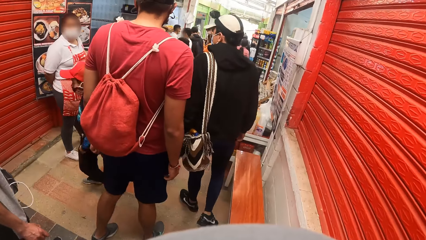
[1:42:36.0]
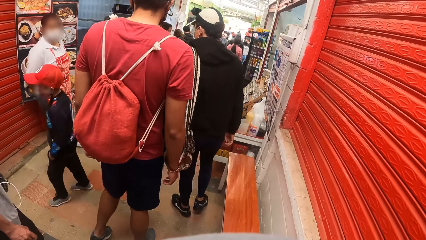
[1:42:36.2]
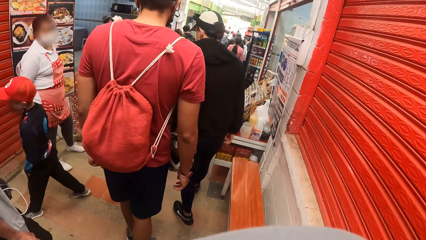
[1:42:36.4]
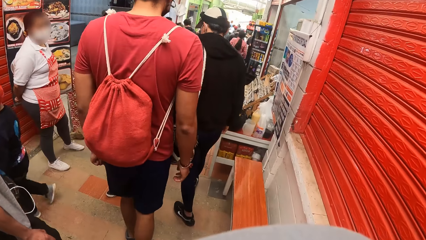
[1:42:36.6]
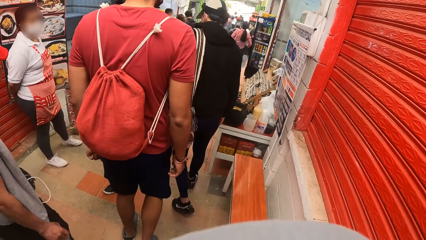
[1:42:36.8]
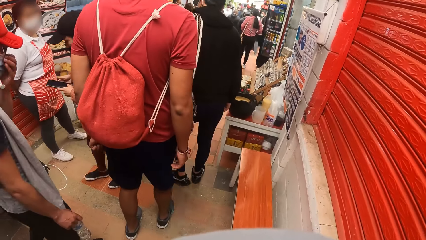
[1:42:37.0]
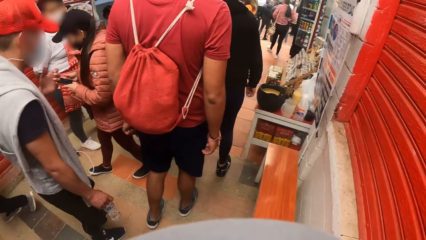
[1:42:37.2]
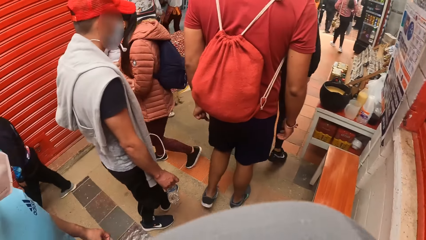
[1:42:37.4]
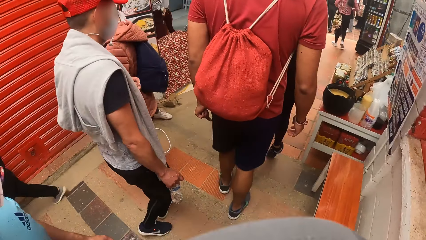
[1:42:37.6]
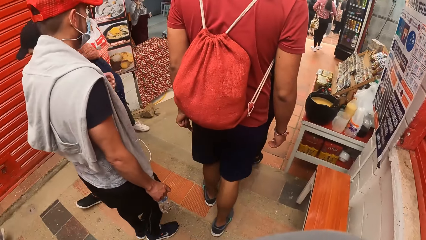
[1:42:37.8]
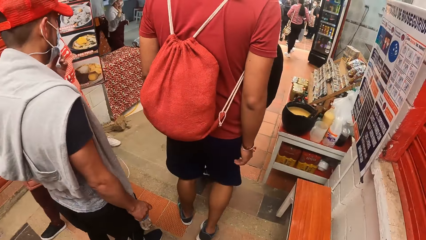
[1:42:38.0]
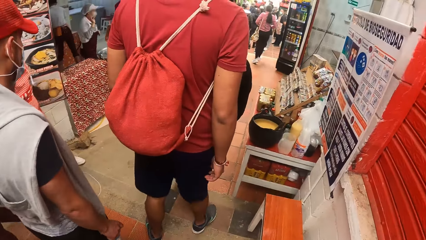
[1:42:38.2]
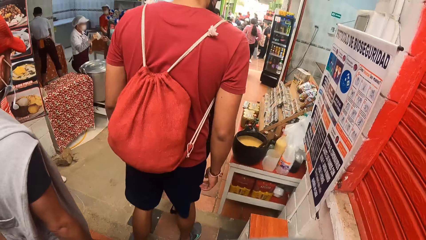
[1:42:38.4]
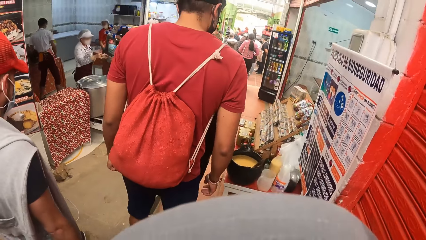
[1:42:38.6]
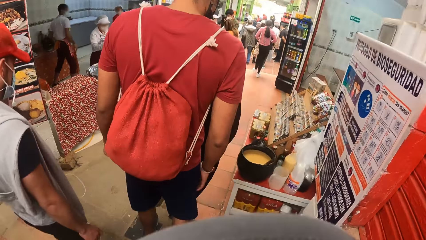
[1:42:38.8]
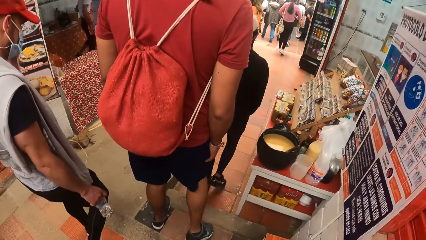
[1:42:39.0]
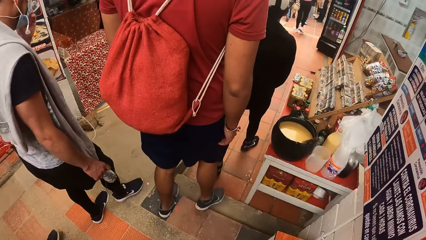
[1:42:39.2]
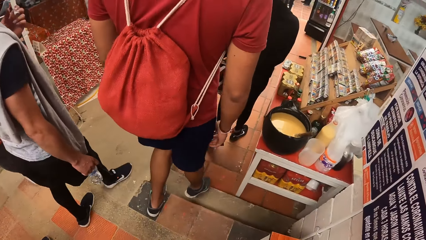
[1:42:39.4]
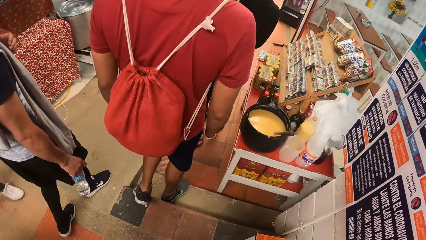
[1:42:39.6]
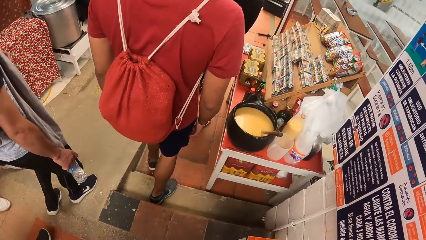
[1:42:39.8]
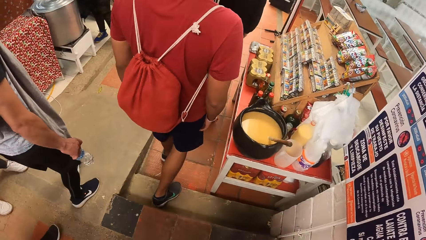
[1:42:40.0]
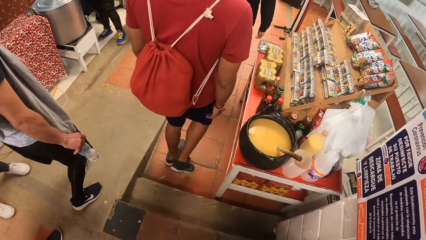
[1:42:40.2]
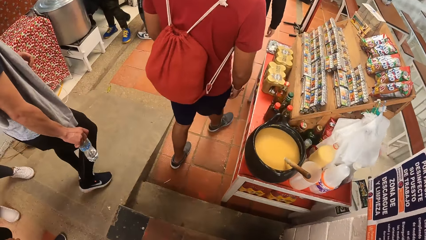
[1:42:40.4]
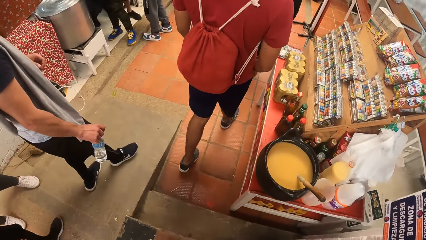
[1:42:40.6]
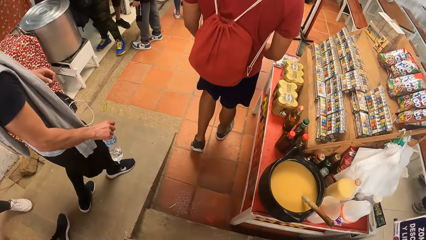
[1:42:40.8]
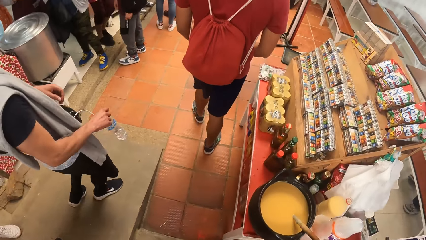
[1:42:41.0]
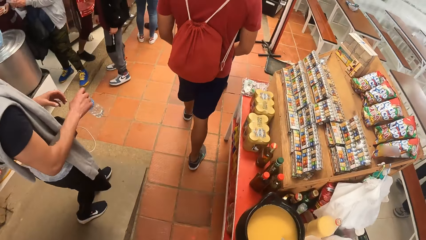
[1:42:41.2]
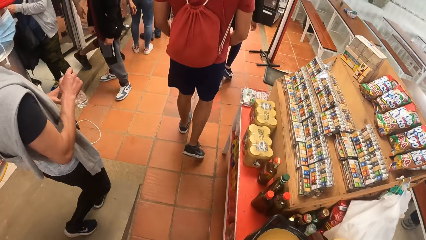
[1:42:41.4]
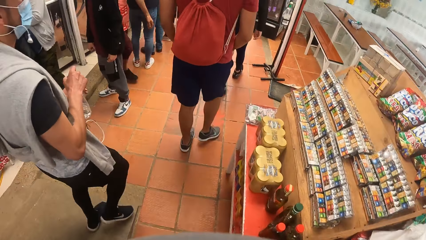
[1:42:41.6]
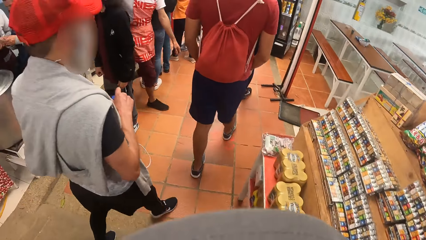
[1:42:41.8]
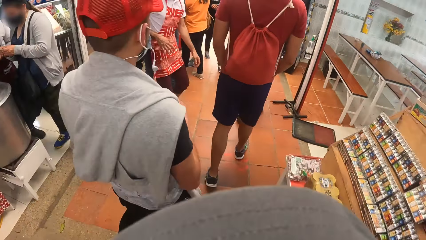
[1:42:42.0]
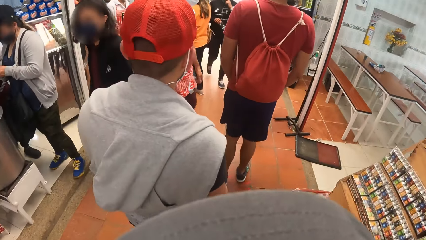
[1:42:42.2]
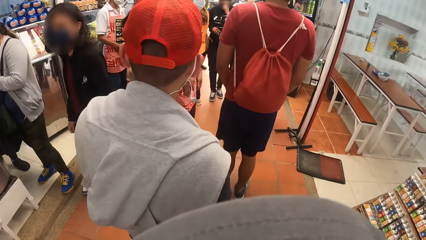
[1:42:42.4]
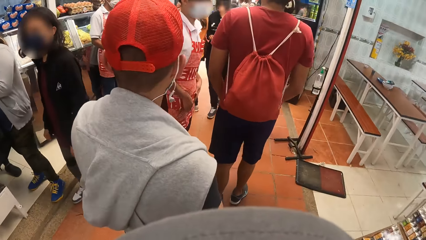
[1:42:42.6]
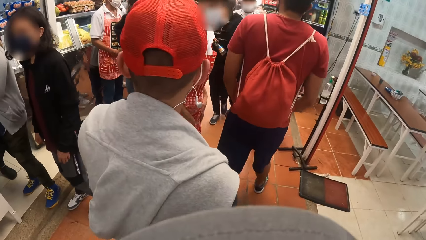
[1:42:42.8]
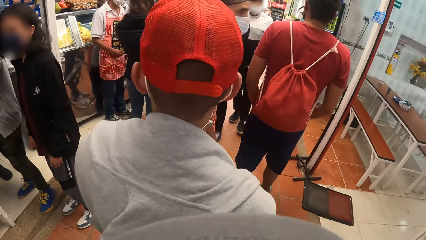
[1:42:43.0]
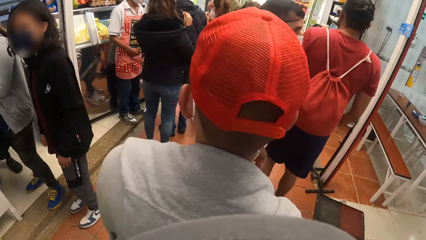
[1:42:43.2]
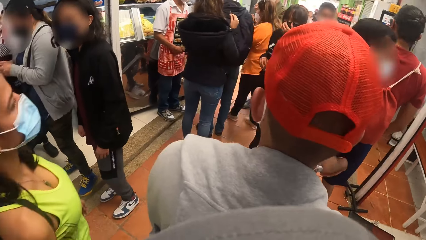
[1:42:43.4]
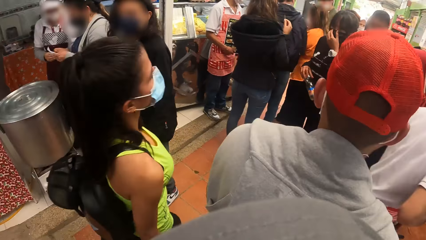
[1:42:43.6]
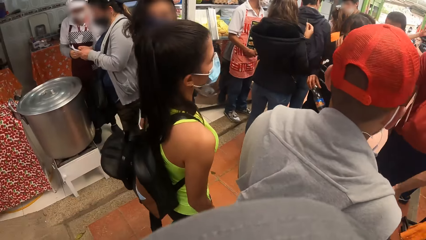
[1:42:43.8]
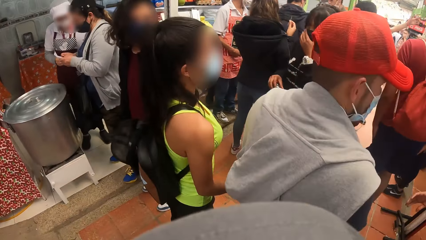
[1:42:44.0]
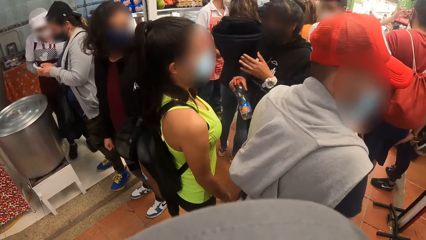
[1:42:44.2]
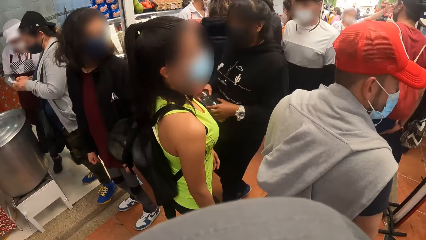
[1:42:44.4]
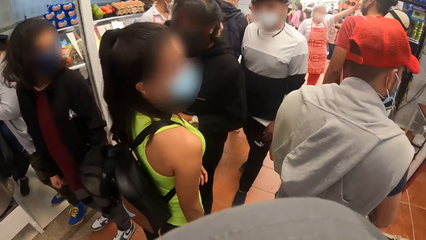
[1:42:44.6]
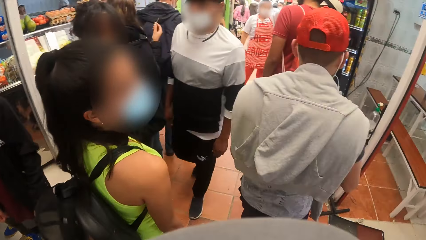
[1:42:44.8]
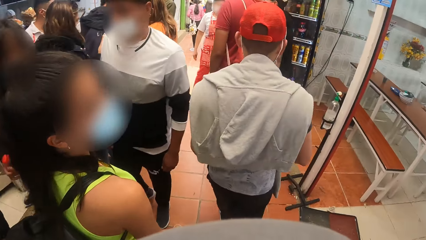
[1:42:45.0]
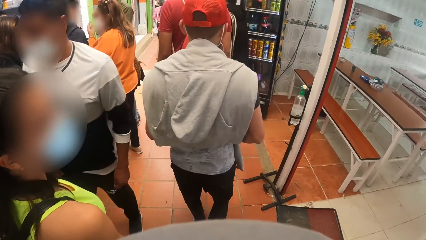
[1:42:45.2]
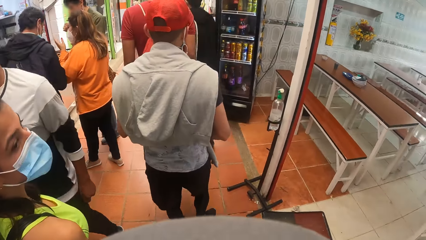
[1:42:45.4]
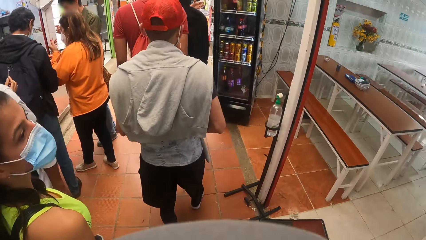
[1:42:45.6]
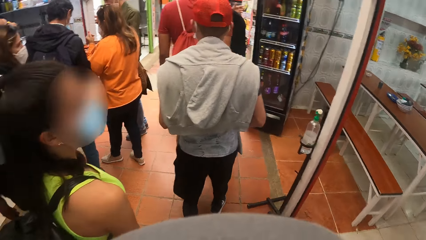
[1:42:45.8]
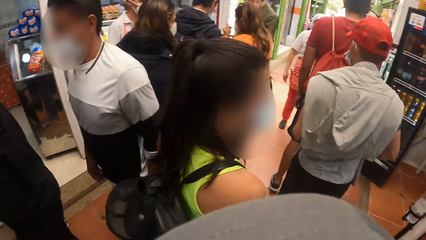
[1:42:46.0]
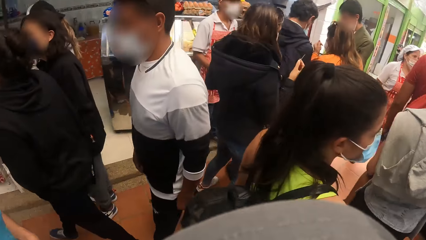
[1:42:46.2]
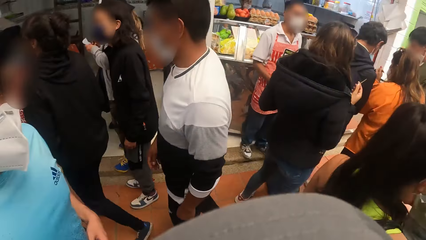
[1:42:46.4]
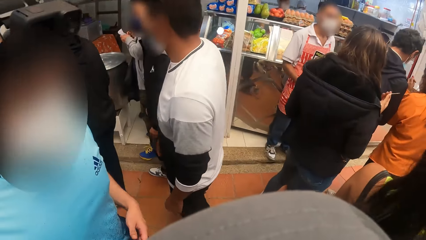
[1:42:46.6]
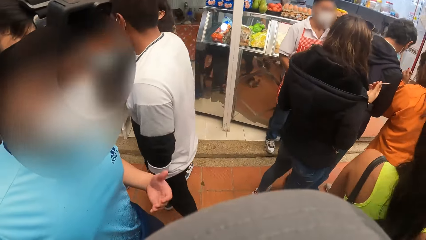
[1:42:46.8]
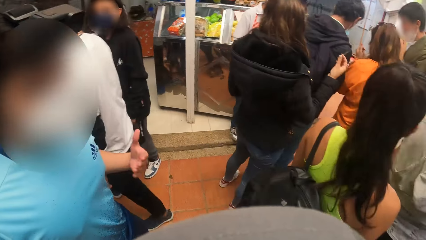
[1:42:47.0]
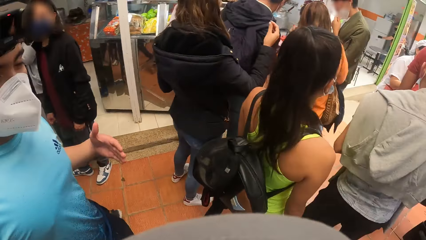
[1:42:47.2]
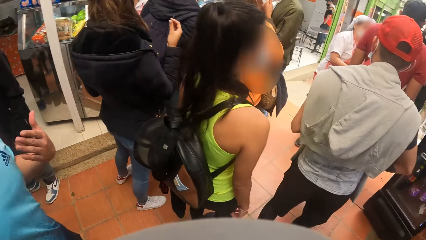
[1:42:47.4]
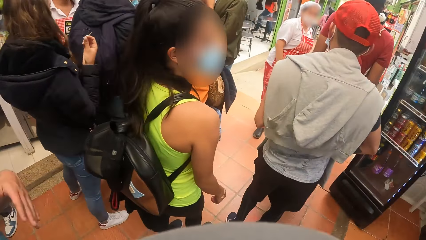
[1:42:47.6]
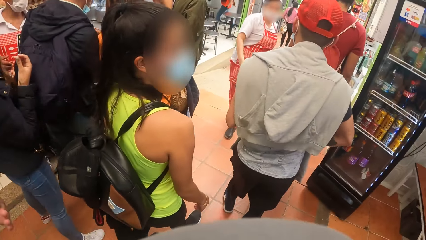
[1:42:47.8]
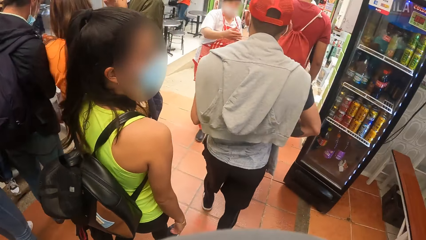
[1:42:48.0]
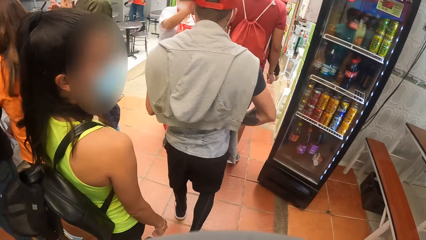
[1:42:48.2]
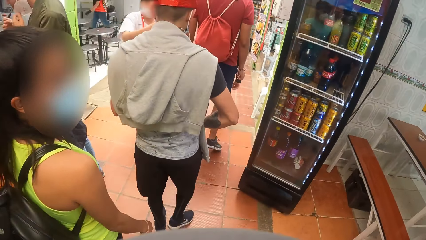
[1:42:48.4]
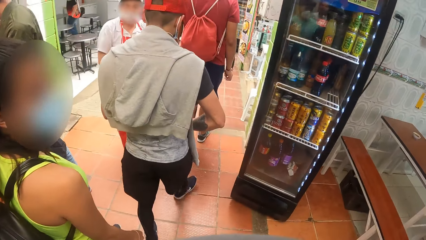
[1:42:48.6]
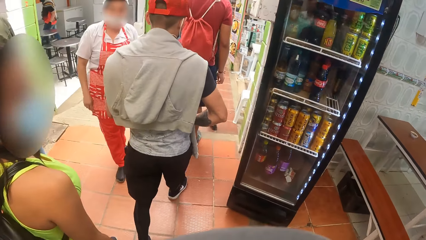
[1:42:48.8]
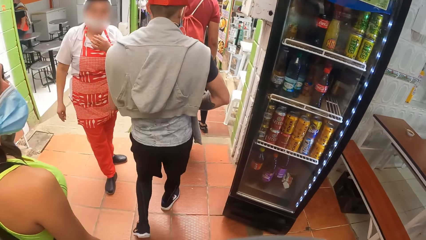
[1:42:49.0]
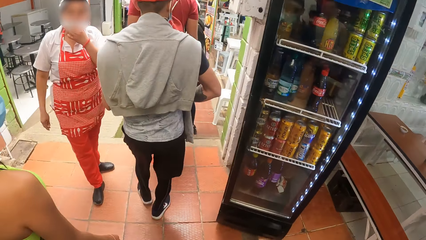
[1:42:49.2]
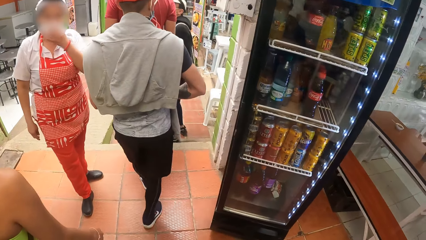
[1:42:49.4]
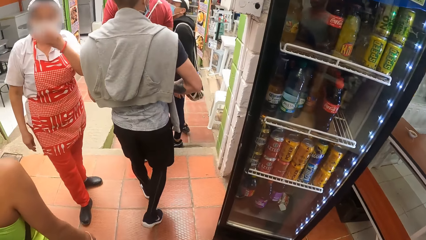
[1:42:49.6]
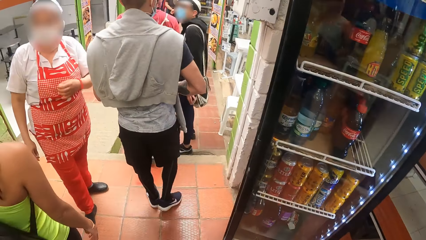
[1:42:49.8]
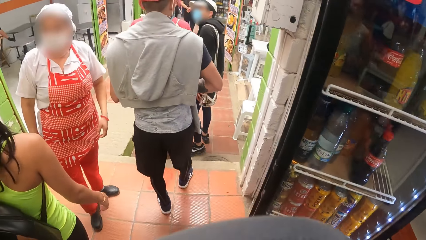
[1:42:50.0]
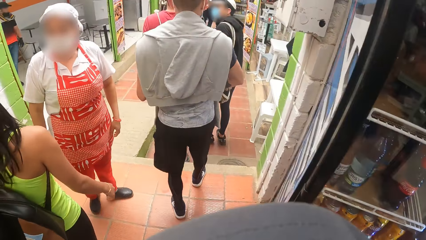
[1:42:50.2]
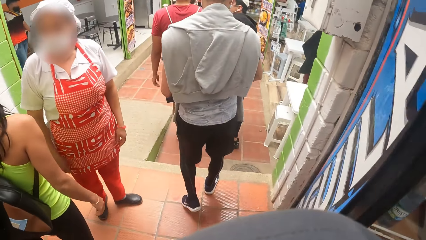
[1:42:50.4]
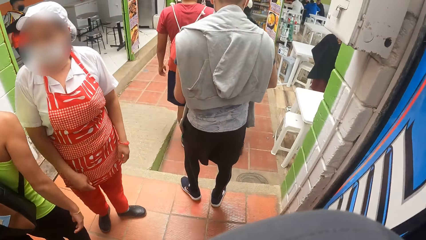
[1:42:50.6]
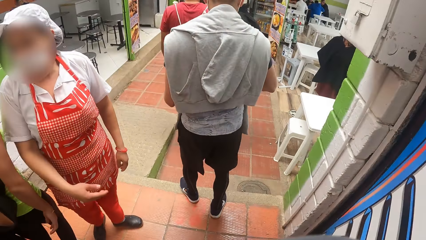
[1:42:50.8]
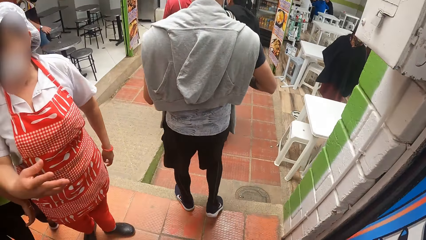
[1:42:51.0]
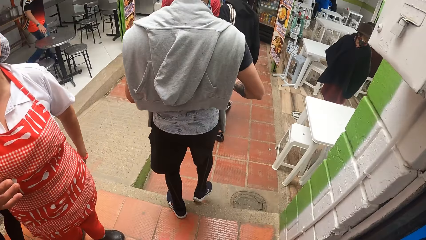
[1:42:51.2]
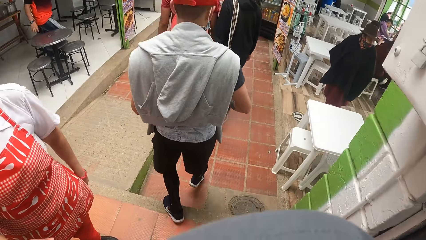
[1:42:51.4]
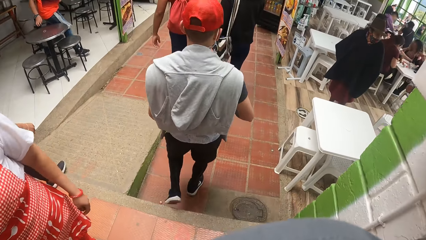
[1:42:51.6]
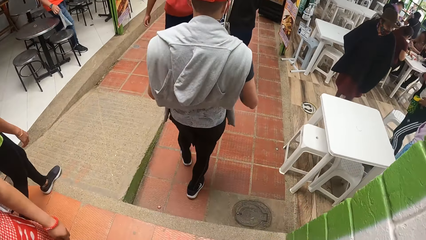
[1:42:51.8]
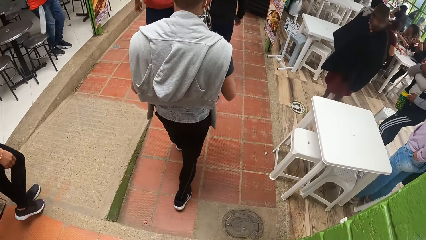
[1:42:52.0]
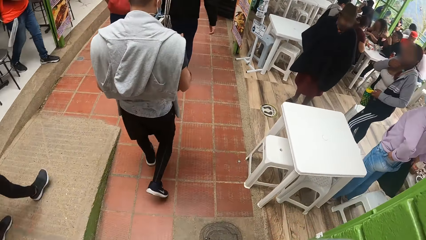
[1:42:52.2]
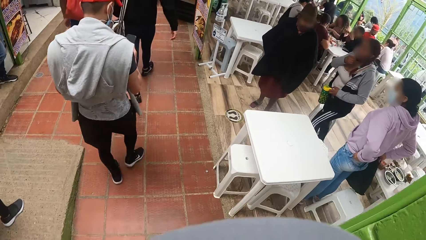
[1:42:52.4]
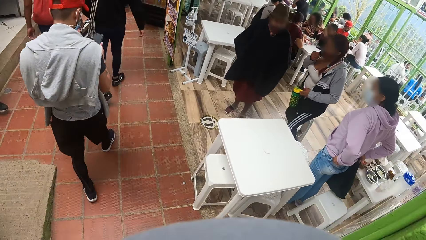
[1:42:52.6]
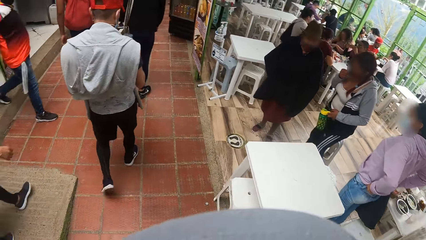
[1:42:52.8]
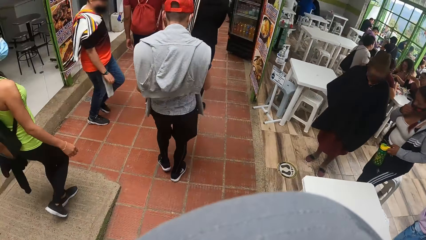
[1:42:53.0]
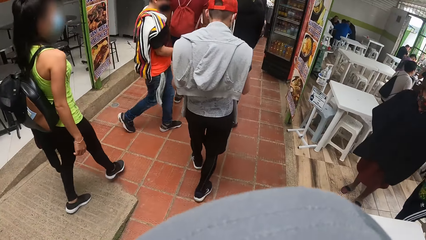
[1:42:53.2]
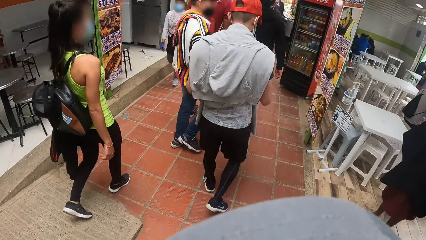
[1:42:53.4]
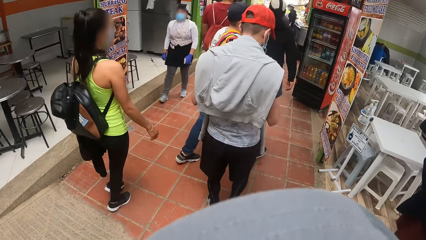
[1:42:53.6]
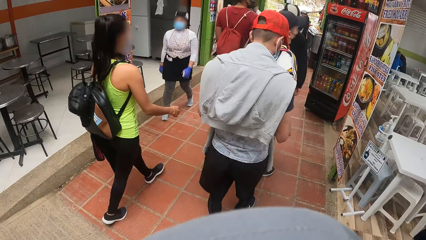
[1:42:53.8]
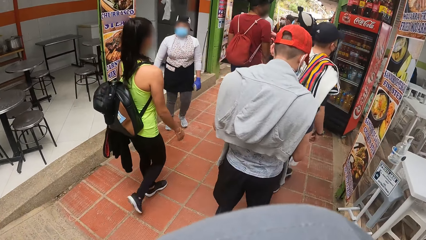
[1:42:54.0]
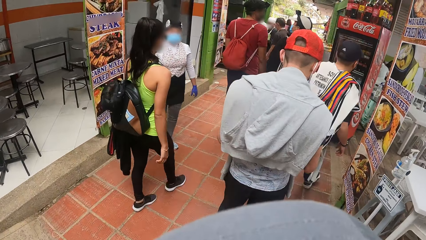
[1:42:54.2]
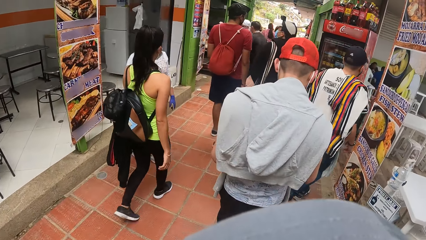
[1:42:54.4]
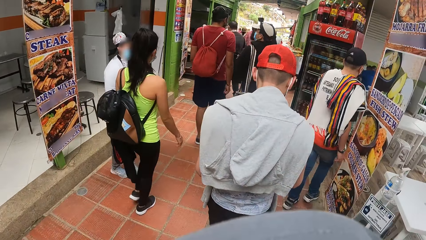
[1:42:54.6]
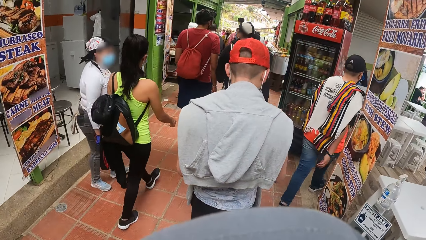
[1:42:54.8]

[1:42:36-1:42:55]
The man climbs down a stair in the mall. Another man holds a bottle of water in his right hand with his left hand. The other man operates a phone in his right hand.
